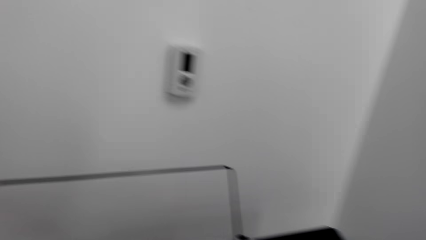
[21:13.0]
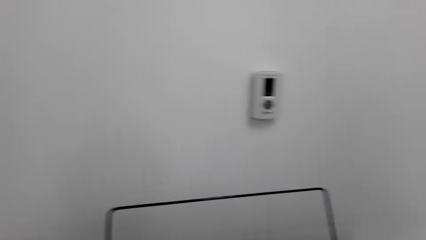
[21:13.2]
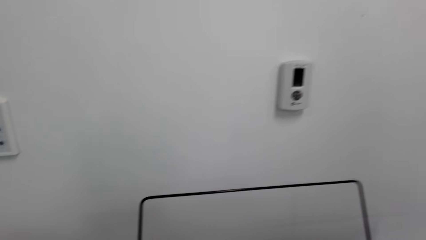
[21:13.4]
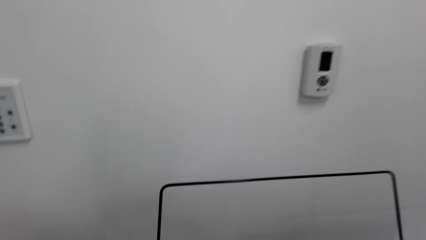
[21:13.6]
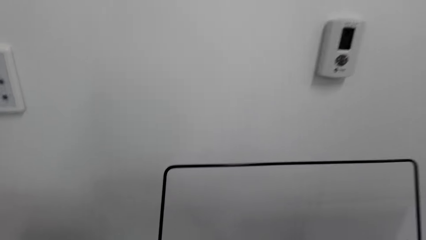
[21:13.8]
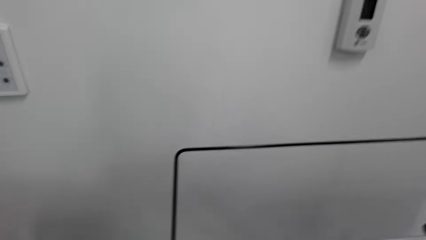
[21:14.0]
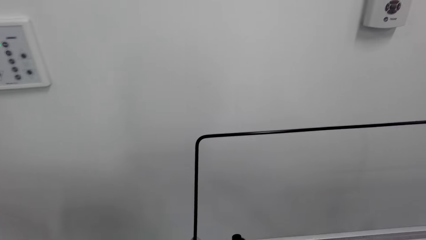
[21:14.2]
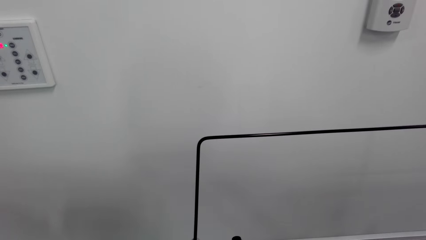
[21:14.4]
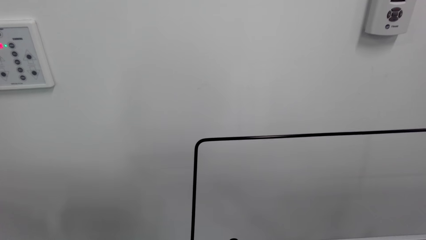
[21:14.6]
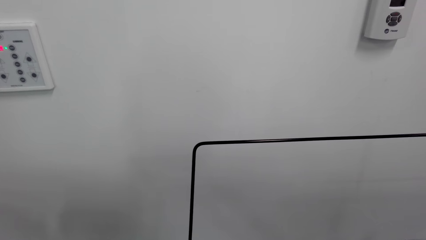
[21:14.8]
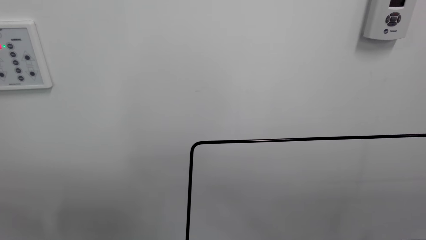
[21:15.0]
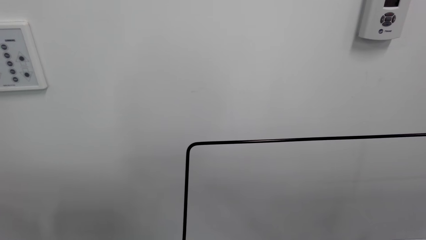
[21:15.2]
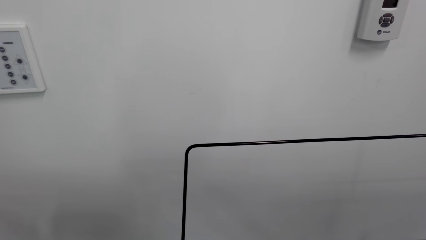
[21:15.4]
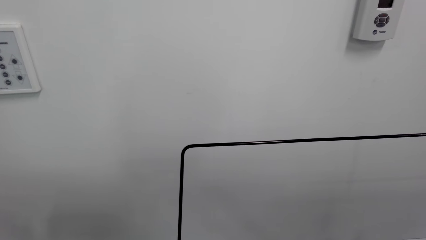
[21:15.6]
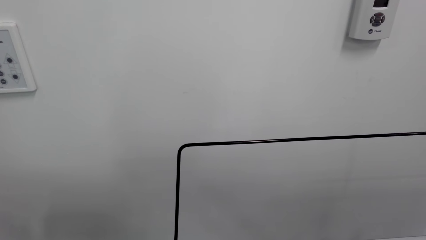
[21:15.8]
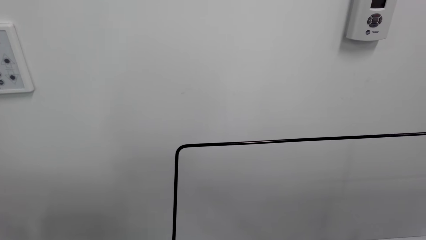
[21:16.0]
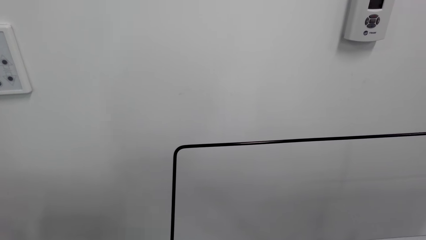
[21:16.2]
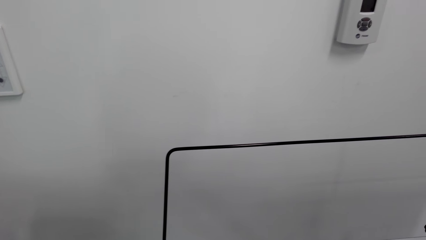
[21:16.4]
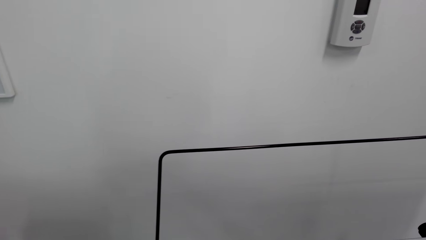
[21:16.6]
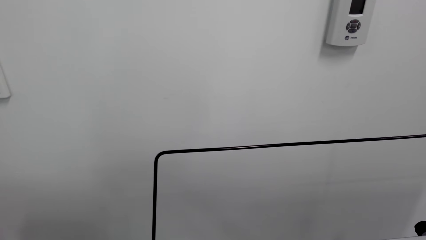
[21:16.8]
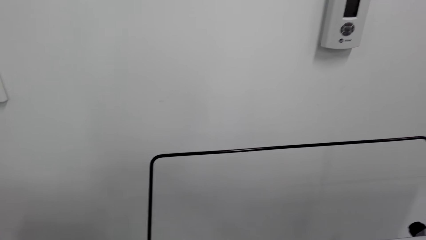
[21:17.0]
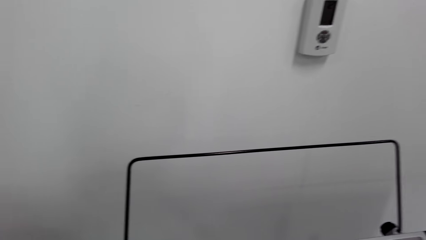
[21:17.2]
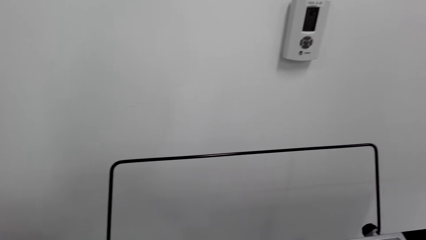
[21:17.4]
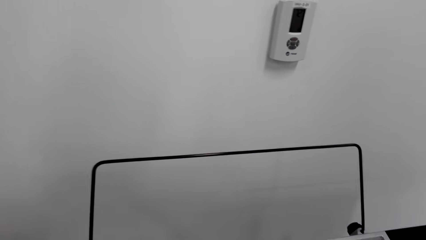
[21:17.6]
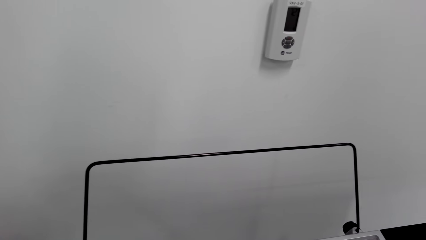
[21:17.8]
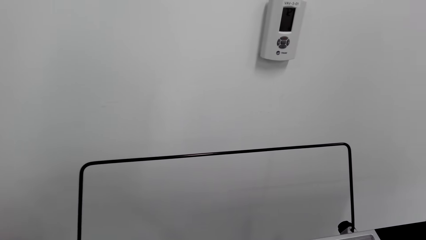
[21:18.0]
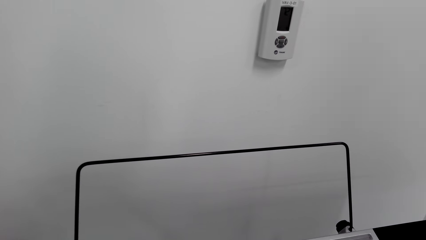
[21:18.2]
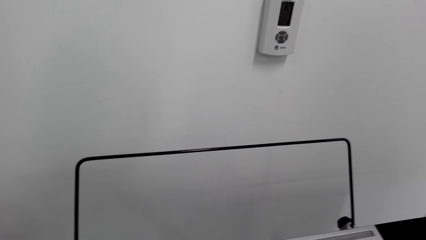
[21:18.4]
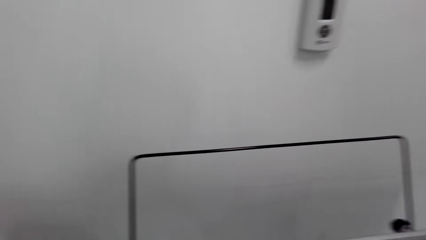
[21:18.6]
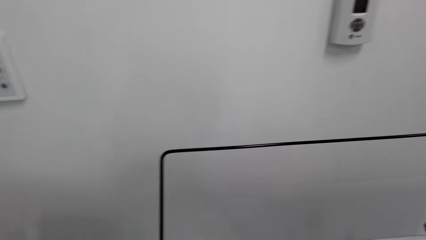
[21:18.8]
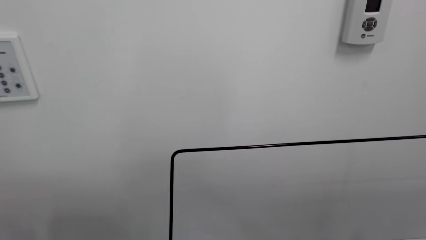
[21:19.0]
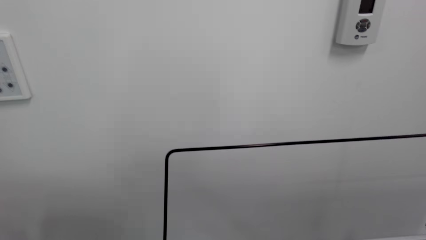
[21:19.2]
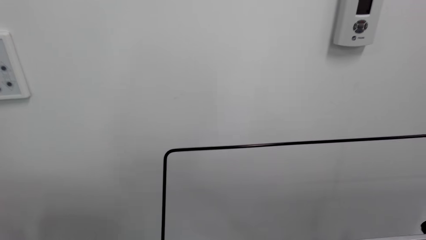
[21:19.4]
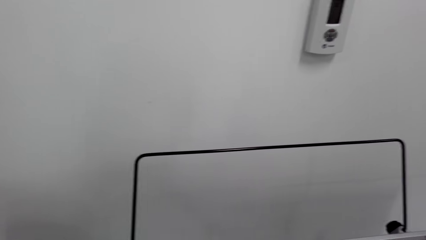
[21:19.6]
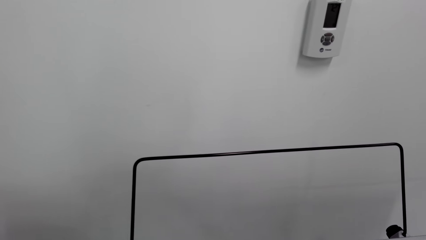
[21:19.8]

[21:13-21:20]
The camera wearer looks around.

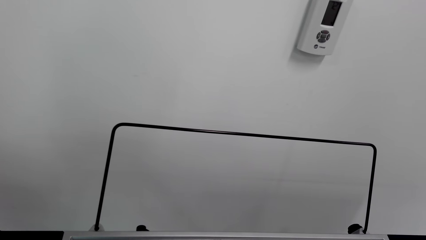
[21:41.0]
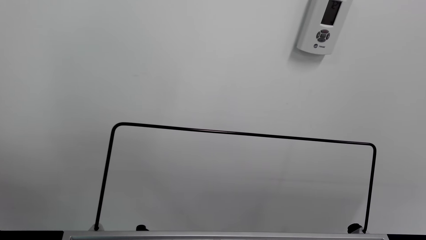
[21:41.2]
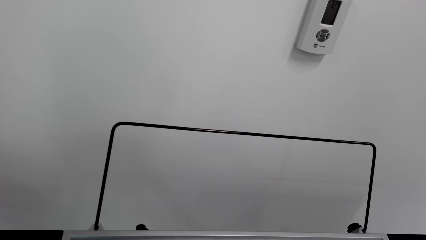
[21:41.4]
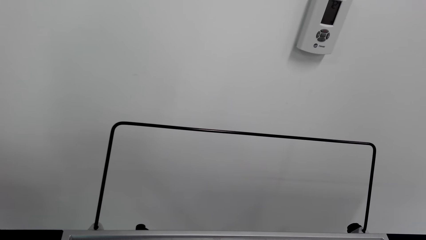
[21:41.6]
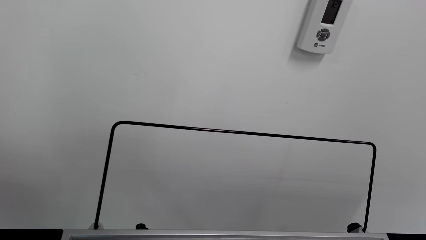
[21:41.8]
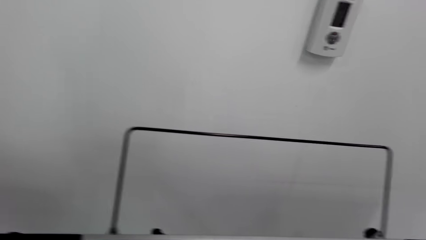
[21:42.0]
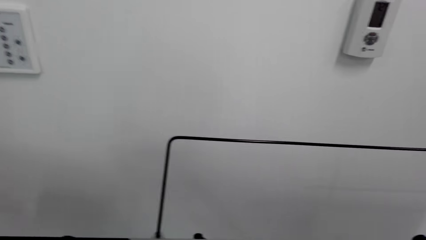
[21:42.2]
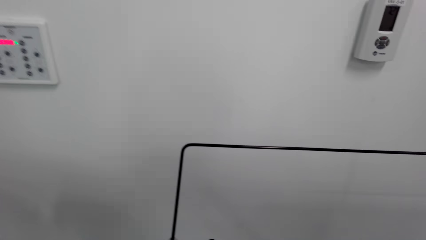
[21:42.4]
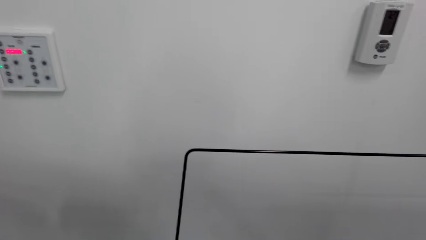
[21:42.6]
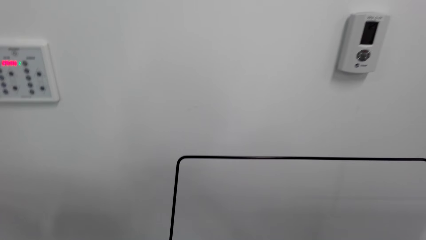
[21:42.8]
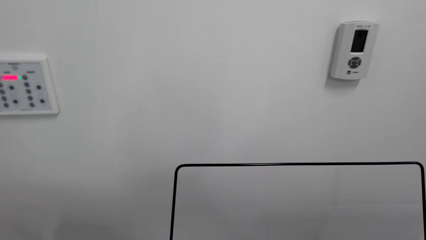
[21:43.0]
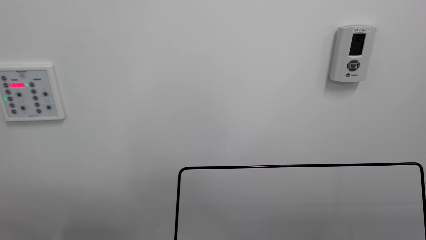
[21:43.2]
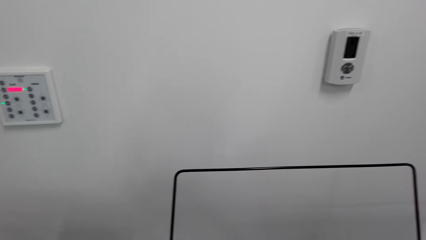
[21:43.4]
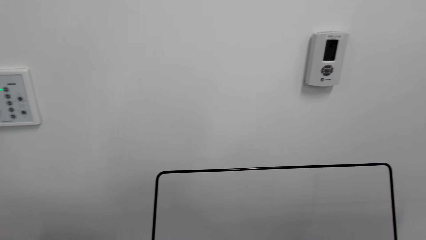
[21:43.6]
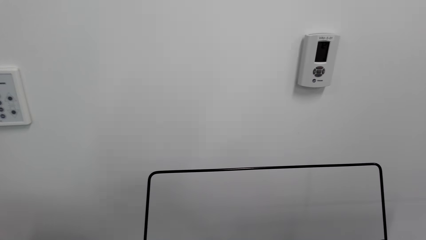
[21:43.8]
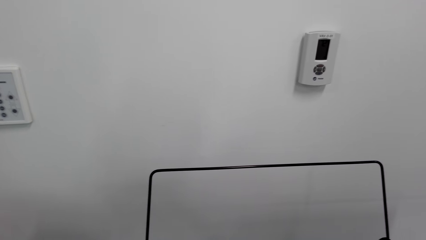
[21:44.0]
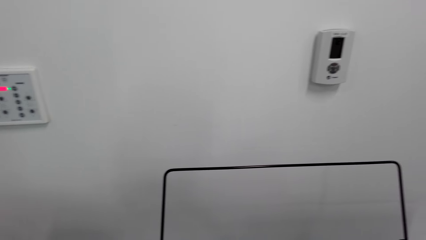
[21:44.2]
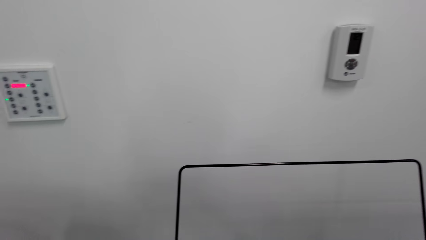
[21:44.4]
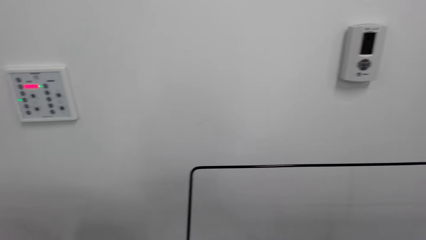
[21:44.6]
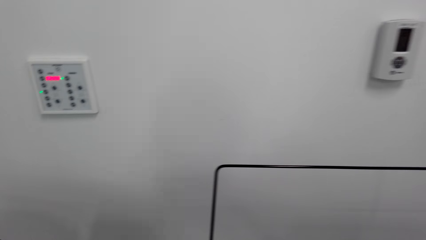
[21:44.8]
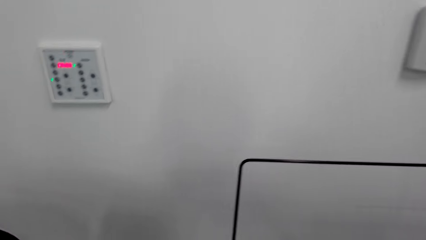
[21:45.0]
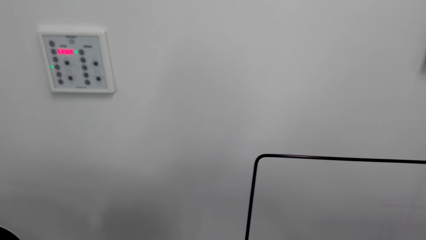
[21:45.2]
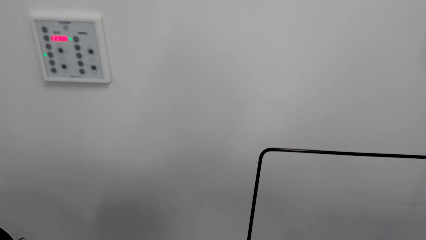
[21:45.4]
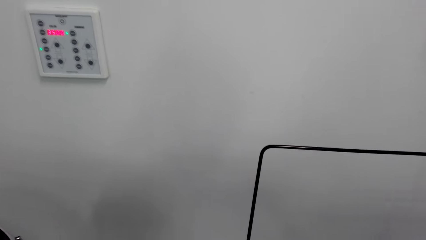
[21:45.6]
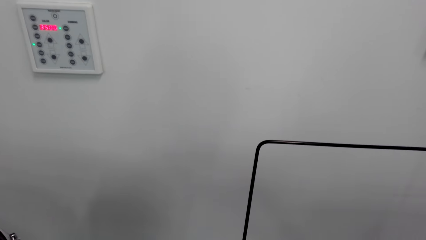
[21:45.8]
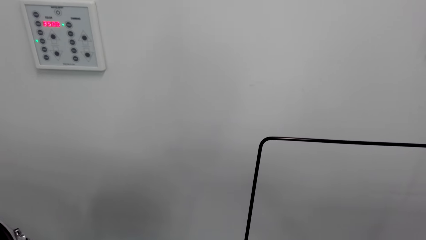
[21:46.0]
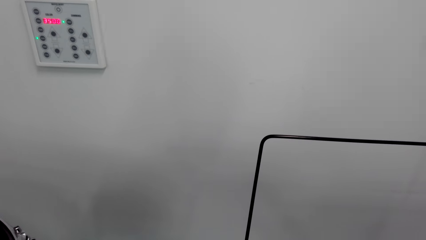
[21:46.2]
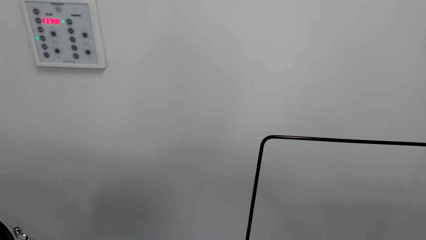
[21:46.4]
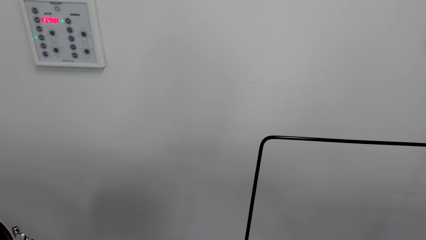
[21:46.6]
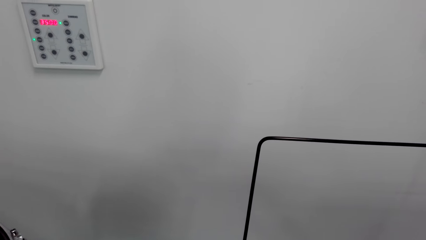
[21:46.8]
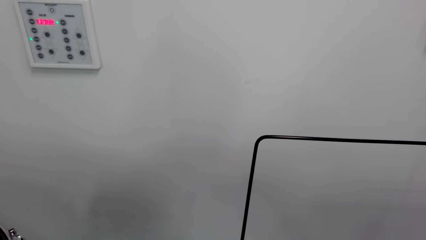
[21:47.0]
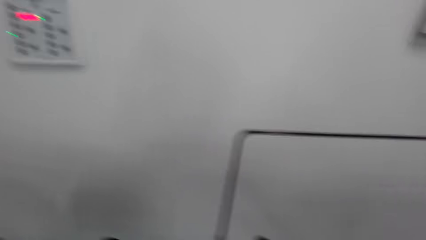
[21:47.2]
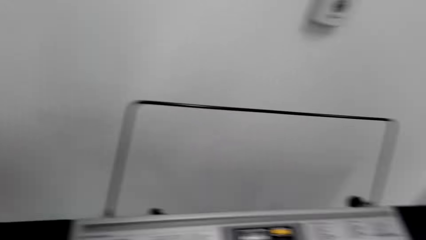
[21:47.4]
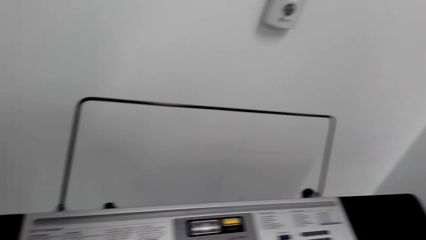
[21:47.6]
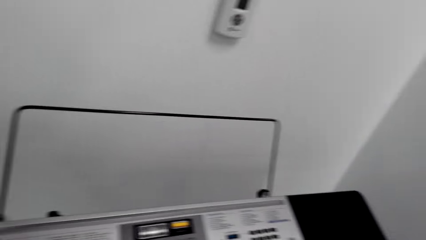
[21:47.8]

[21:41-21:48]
The camera wearer plays piano.

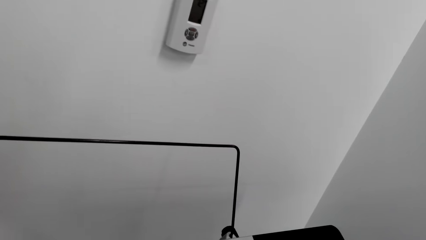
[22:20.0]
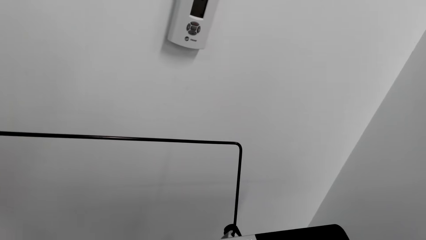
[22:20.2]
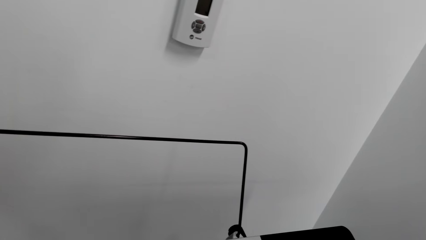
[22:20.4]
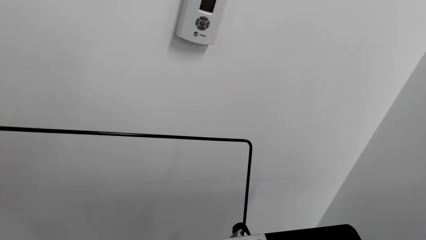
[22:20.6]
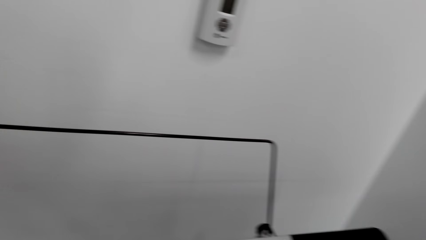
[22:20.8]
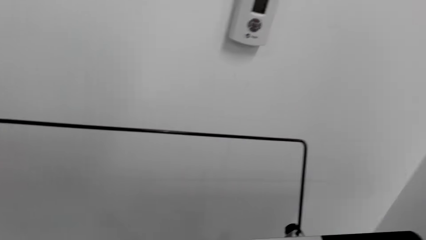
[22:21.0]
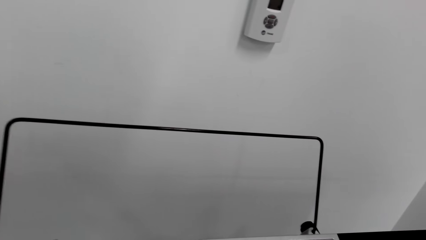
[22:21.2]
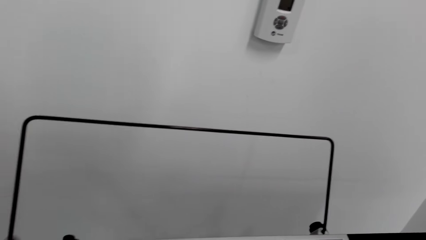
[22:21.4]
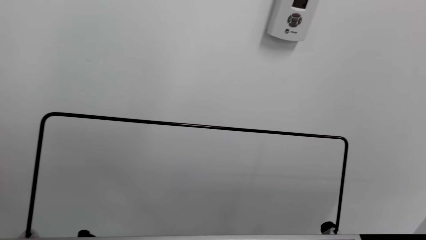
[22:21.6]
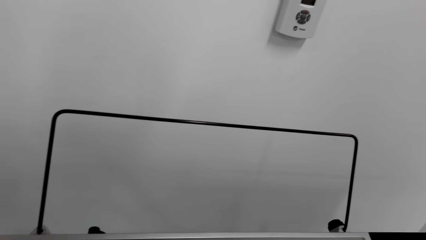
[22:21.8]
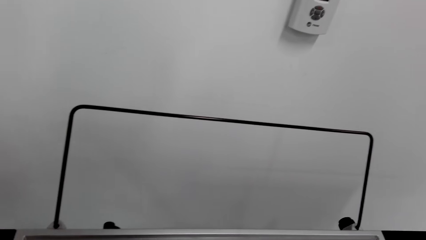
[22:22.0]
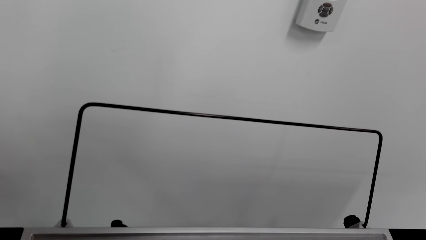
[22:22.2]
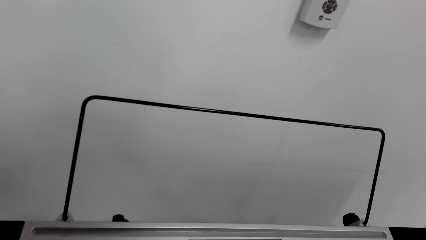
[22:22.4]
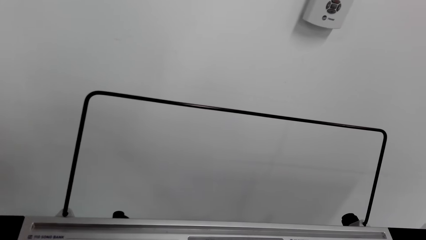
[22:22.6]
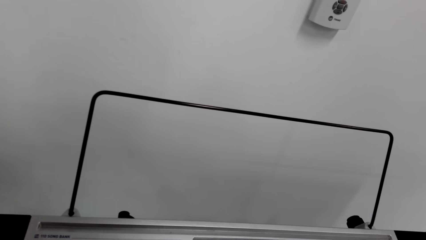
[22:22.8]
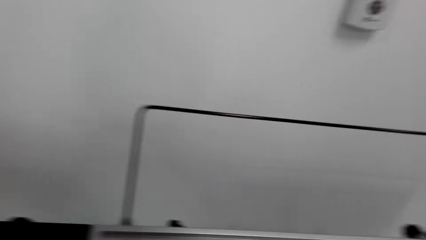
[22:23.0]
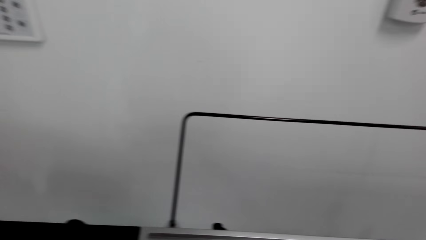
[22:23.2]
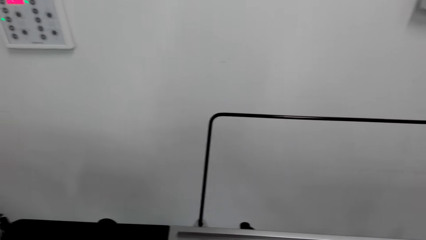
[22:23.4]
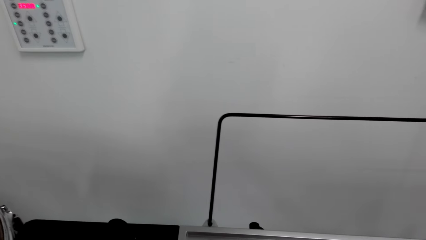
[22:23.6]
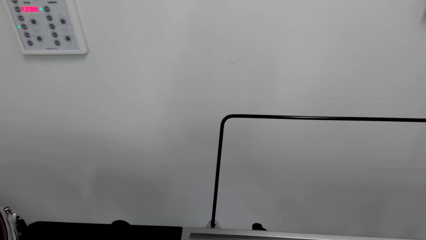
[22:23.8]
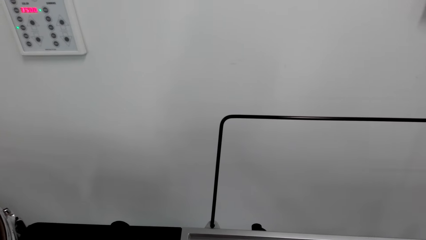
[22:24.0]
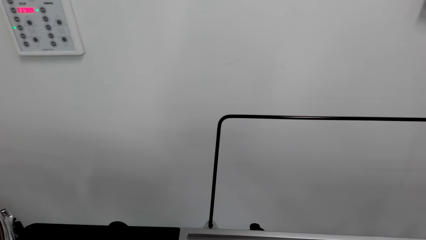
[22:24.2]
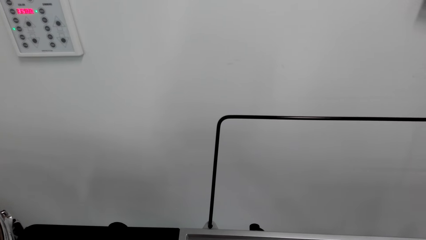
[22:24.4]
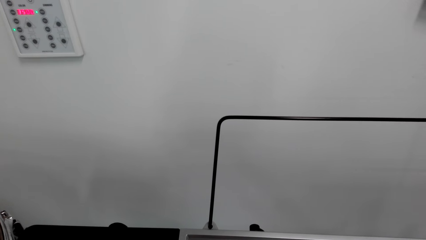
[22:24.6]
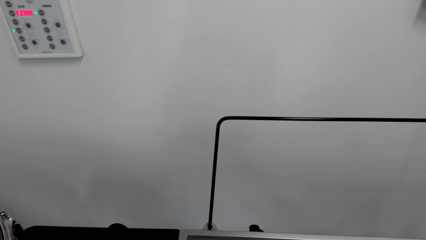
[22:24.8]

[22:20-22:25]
The camera wearer looks around.
